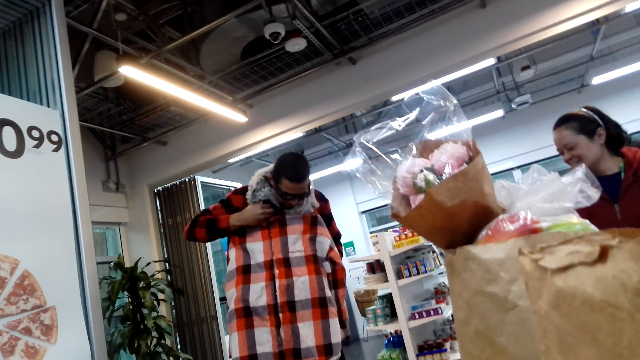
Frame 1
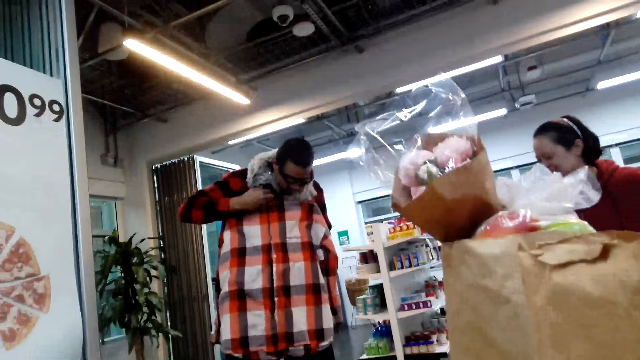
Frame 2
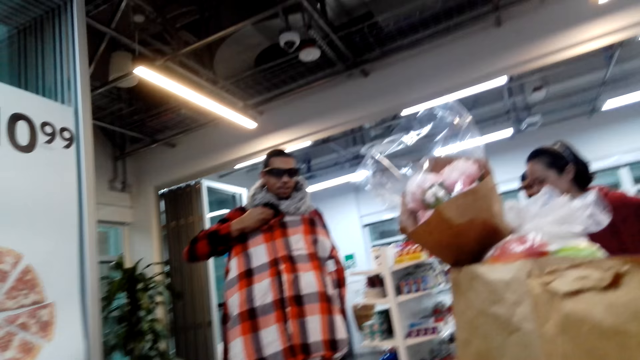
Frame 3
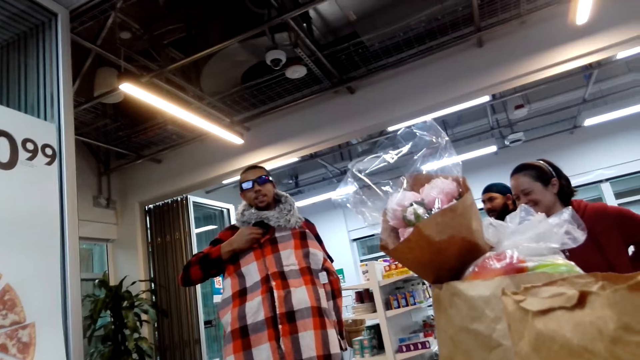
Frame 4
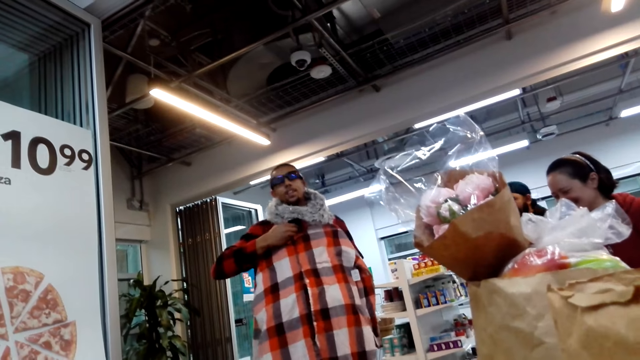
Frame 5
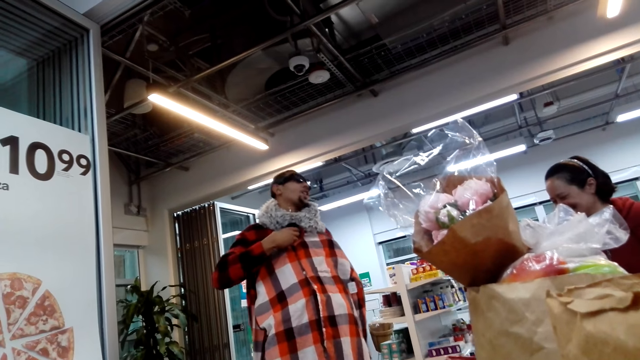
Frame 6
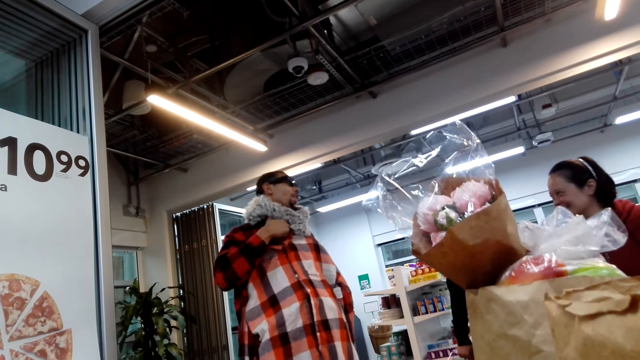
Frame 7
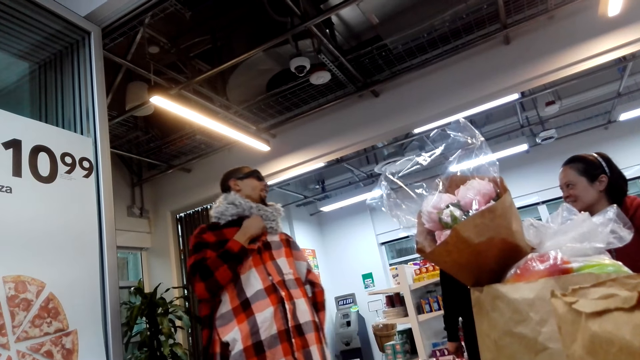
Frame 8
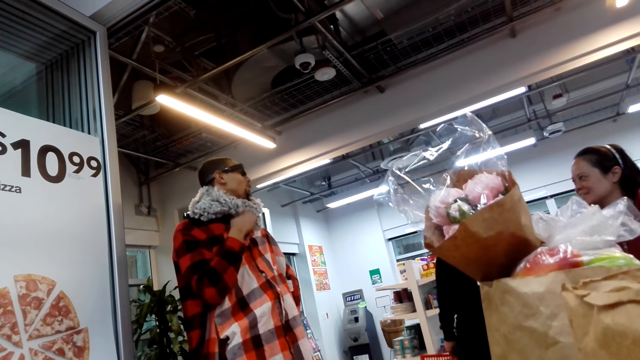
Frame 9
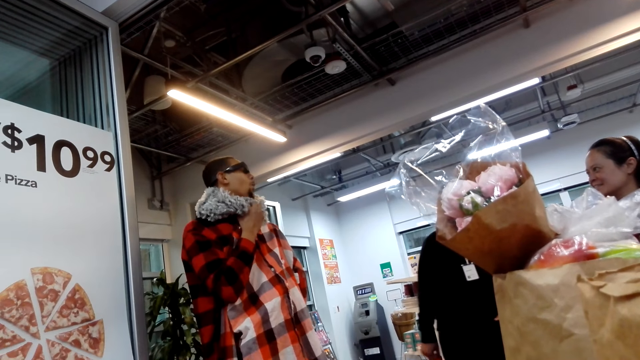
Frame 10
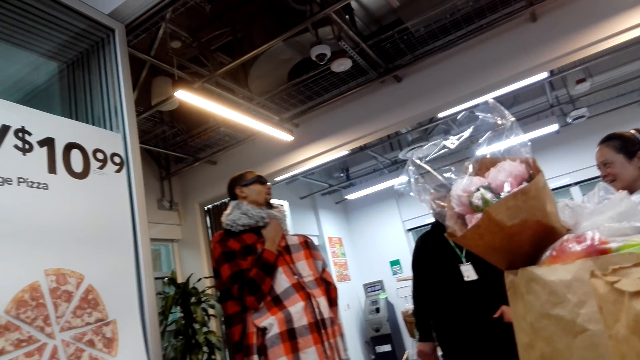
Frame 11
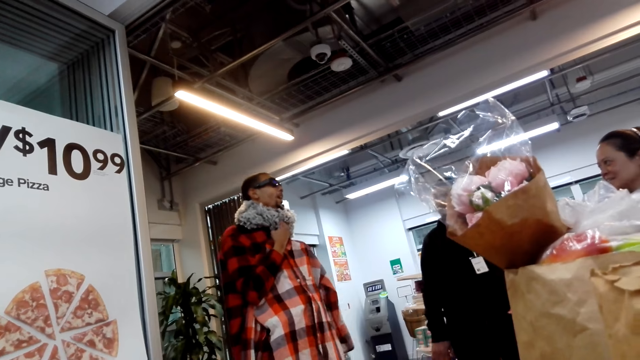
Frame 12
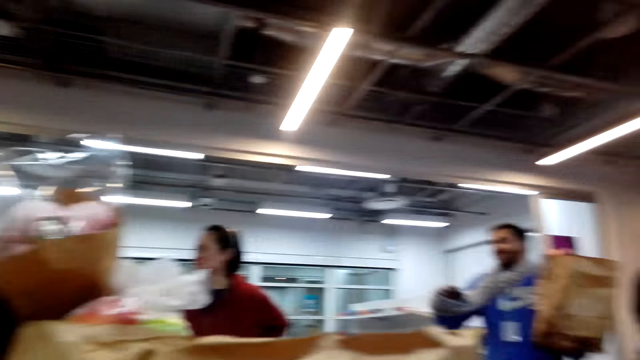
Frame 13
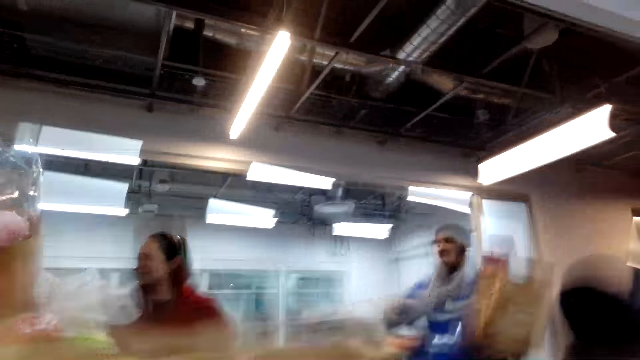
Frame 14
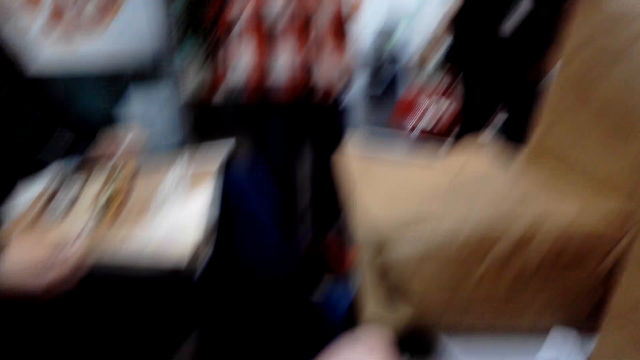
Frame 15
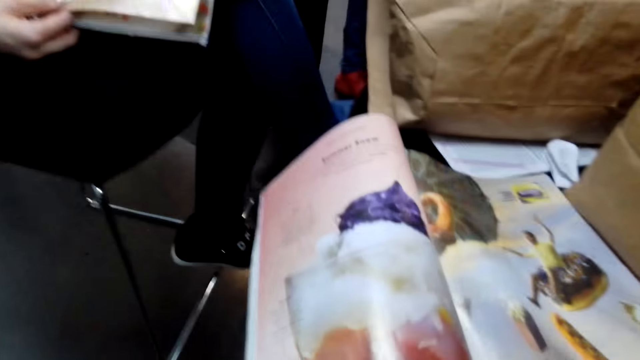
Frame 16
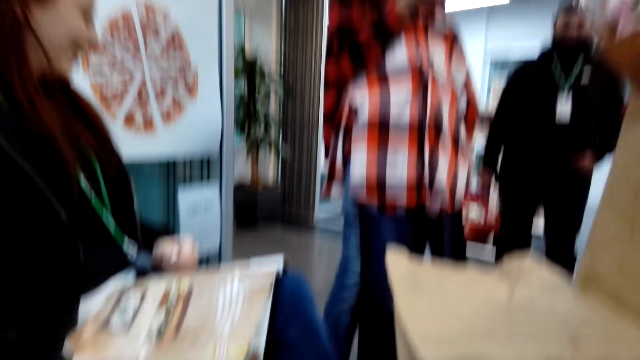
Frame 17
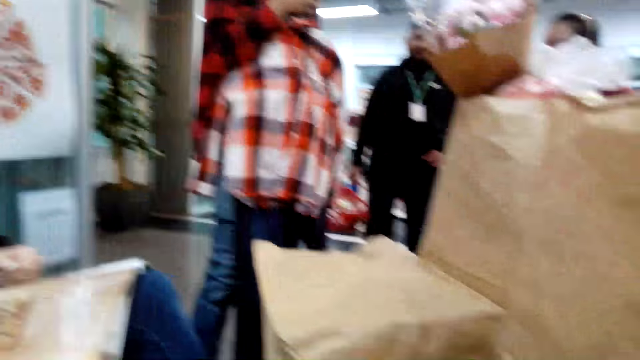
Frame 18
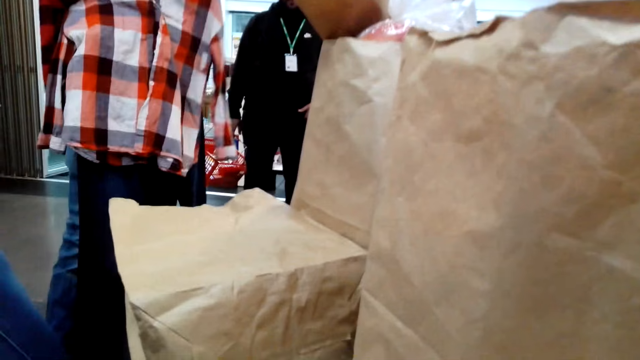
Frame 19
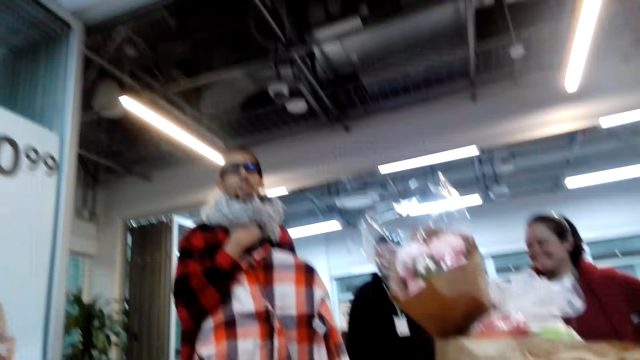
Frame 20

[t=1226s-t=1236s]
A man holds up a shirt and talks. The camera wearer looks around. They look at the magazine. They laugh and talk.

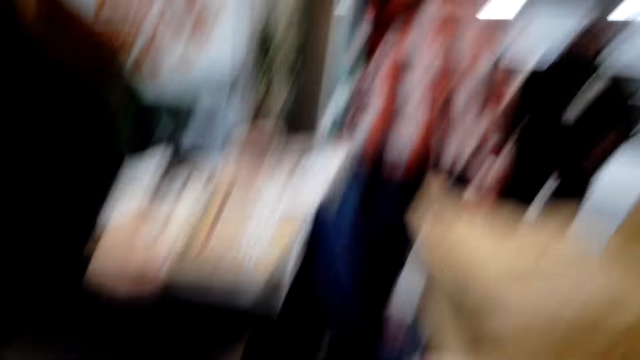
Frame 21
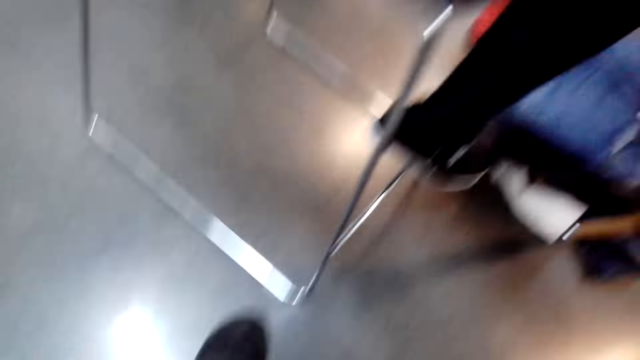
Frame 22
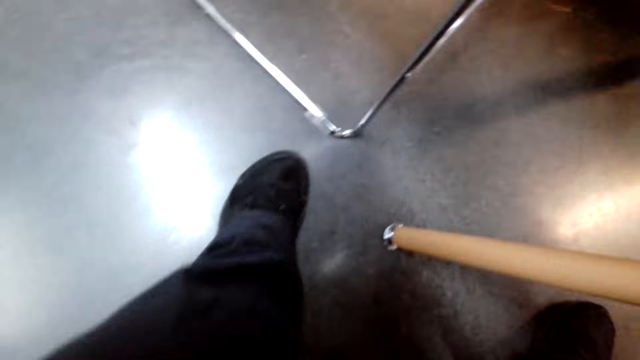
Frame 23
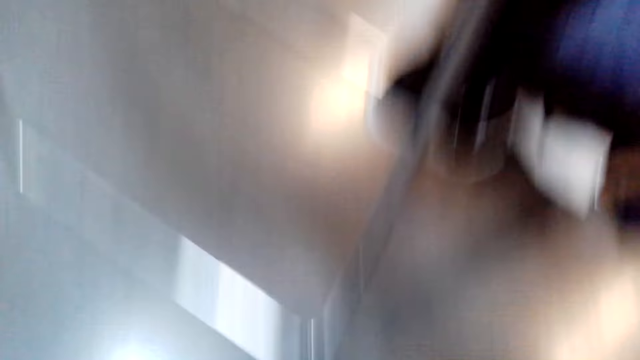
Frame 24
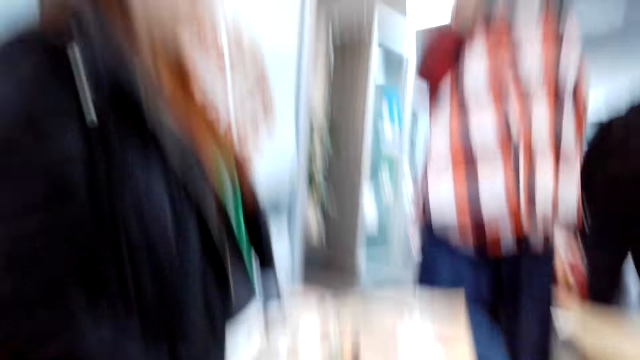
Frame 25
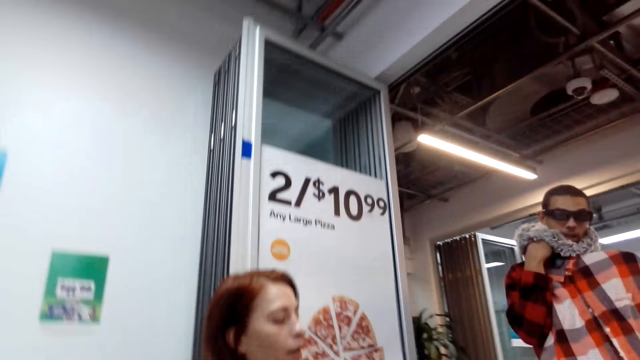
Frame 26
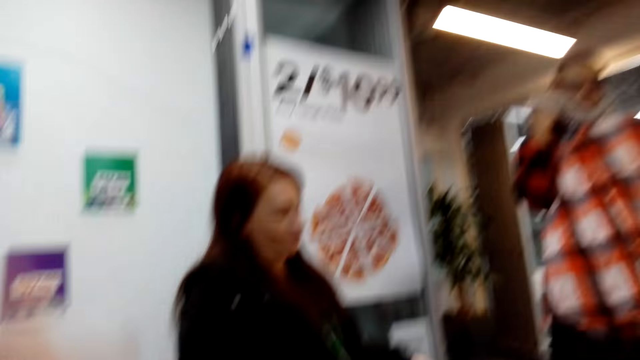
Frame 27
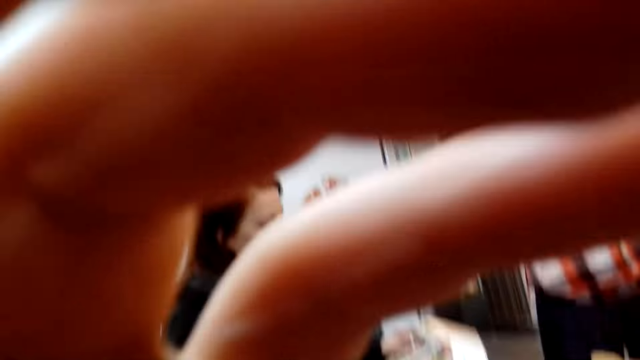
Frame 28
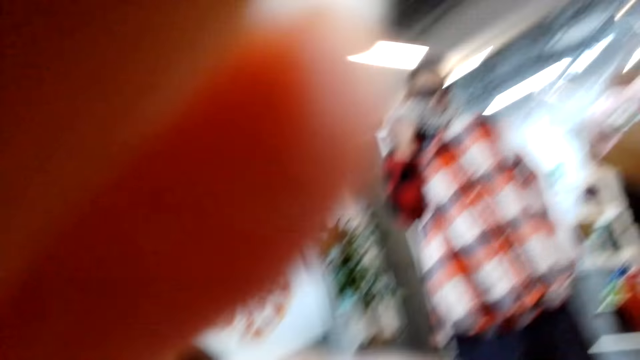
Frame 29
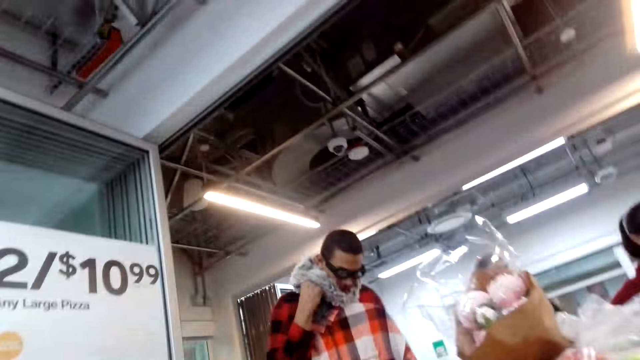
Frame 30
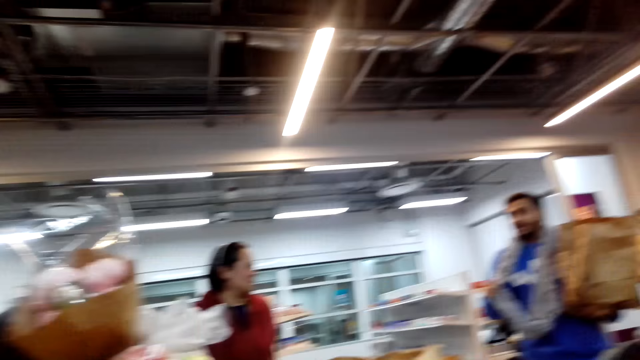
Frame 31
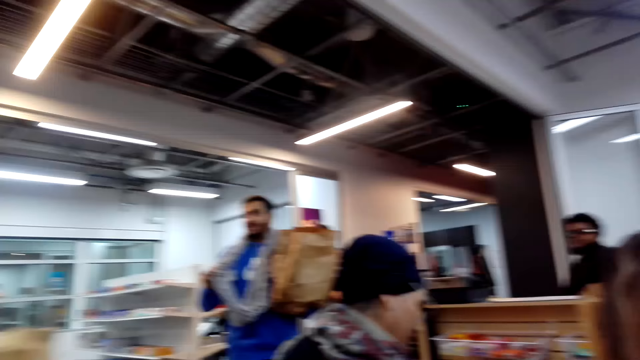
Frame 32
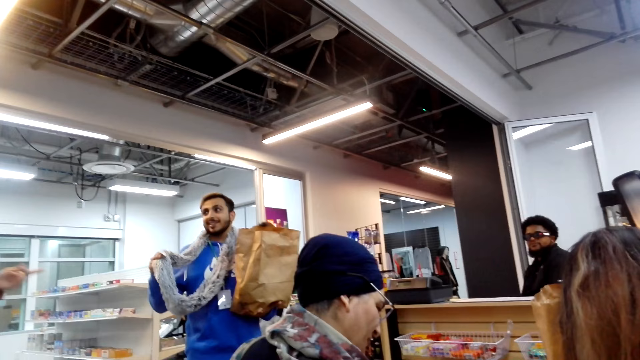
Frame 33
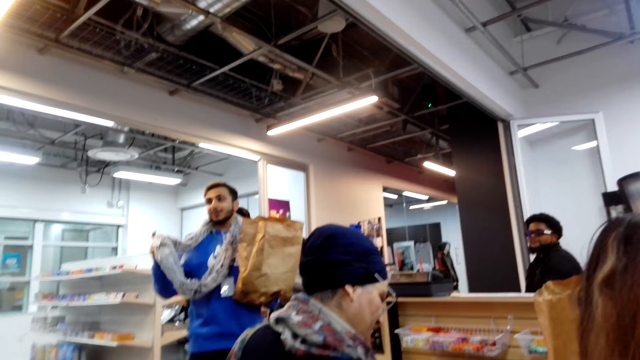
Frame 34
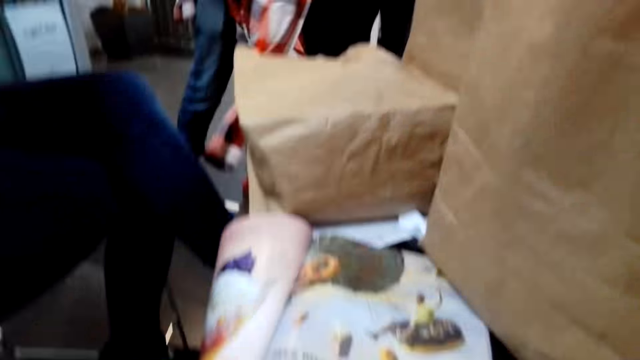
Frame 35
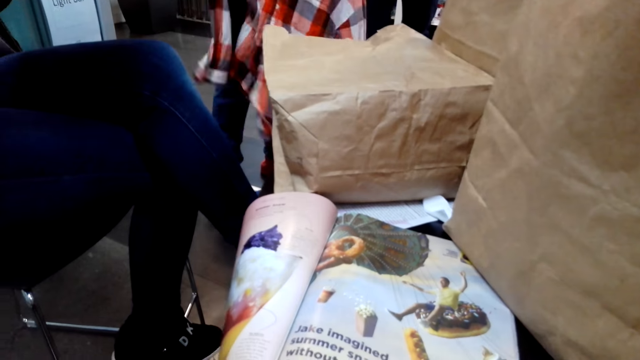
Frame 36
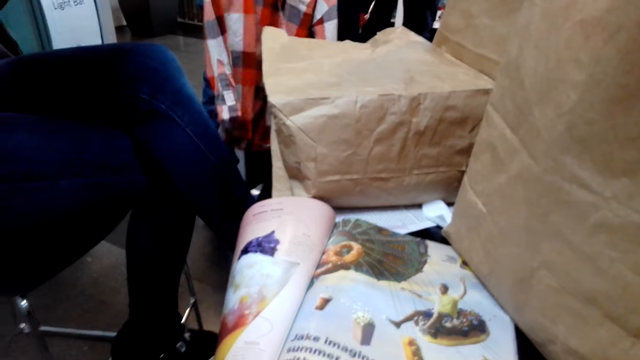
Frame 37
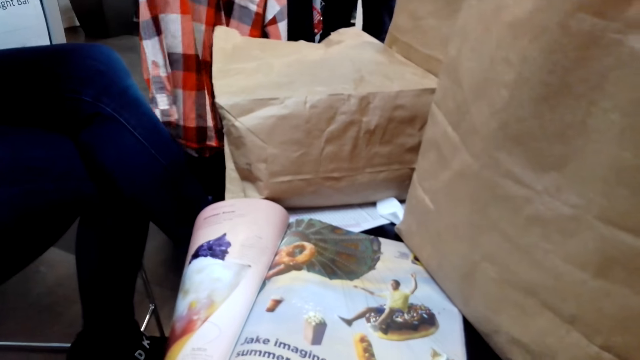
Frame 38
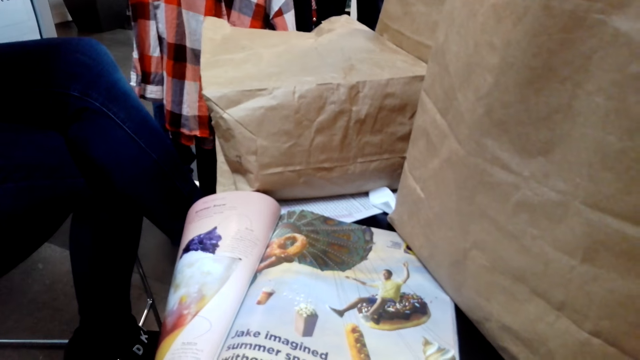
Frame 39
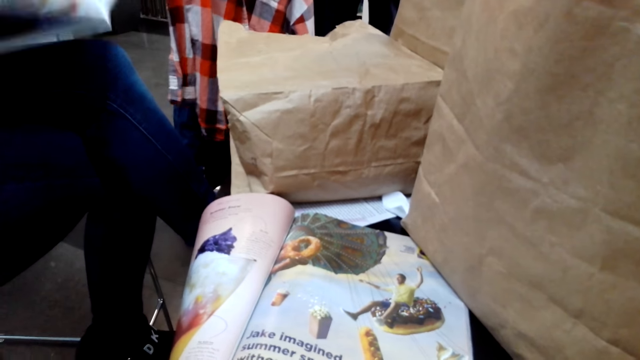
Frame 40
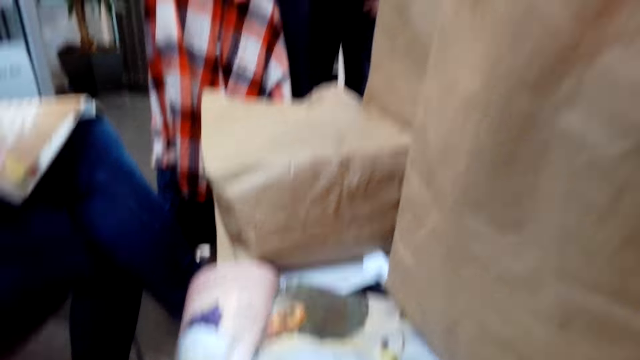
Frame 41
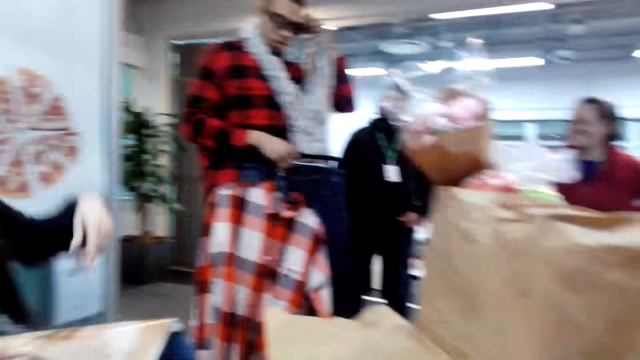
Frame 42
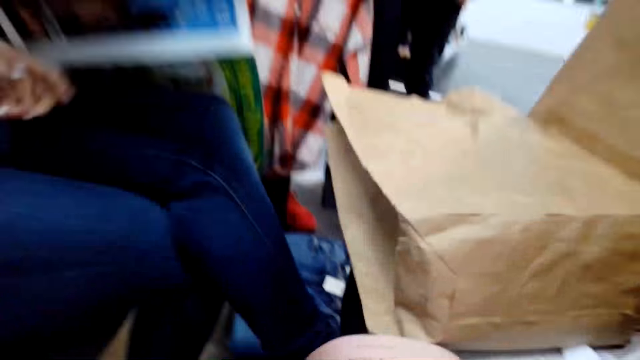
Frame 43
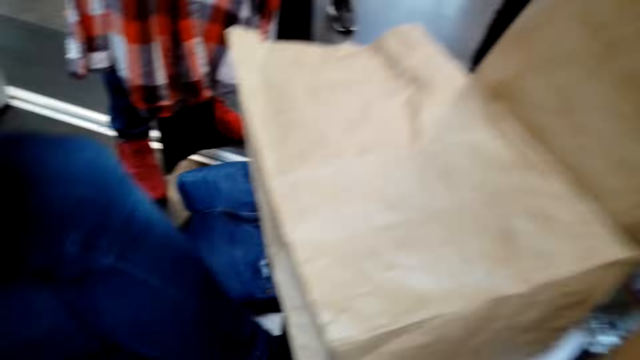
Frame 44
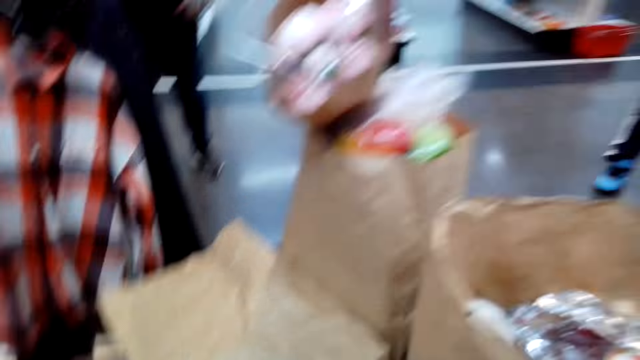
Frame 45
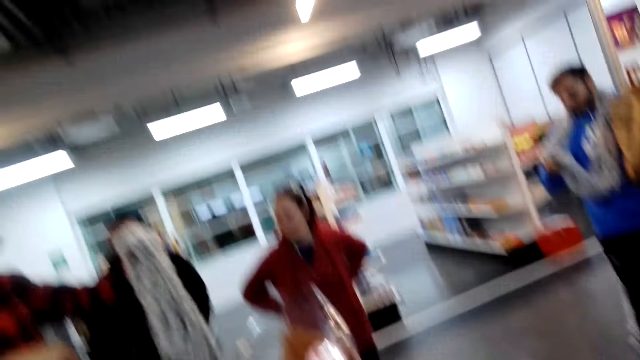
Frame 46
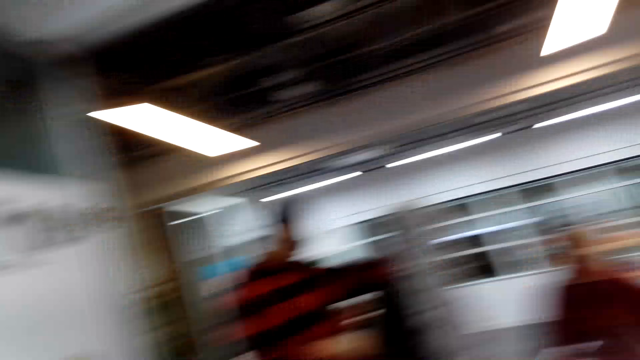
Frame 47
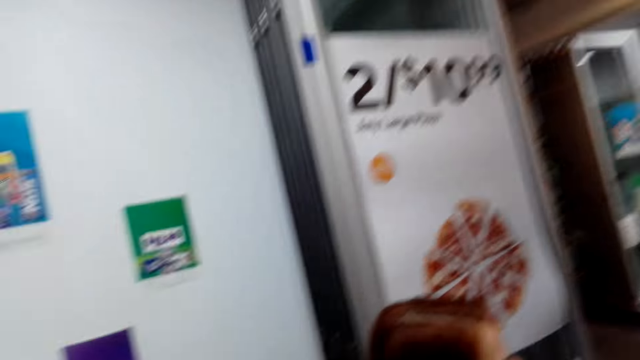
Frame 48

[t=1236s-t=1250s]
The camera wearer looks at the floor. They converse. A person holds the fur. The camera wearer adjusts the camera and looks around. Another person holds the fur. The camera wearer looks at the magazine. They stand up.
